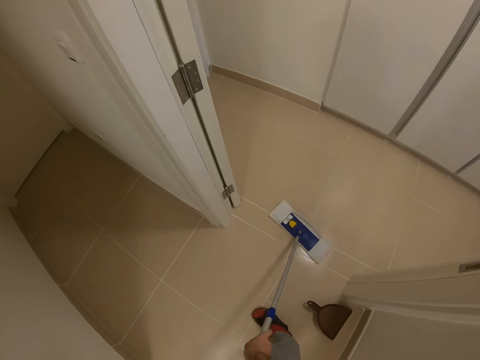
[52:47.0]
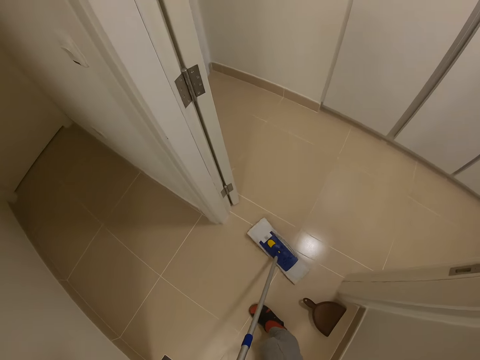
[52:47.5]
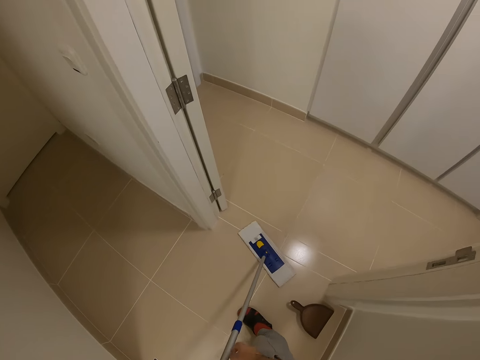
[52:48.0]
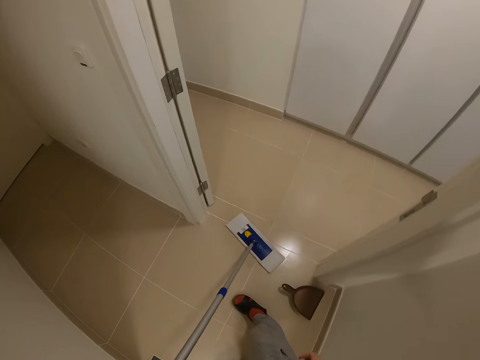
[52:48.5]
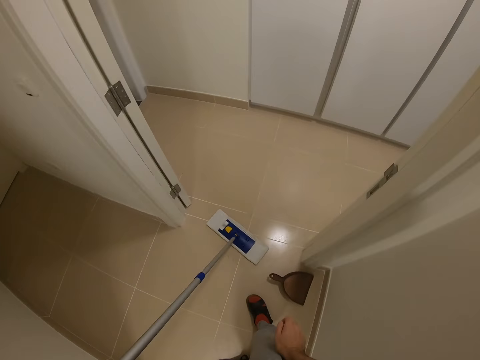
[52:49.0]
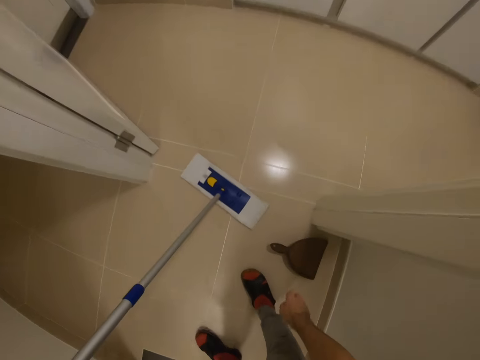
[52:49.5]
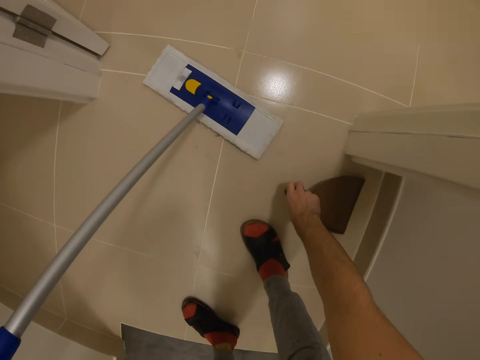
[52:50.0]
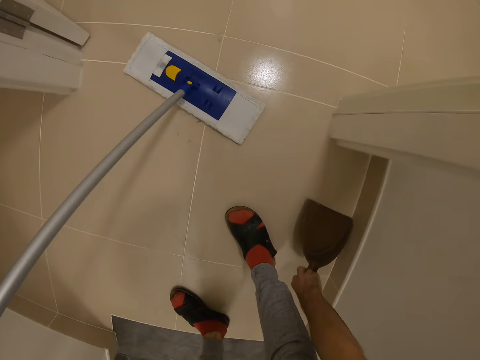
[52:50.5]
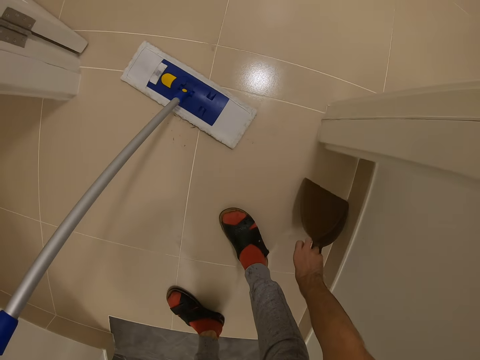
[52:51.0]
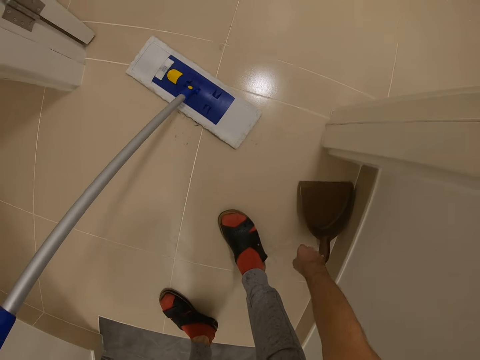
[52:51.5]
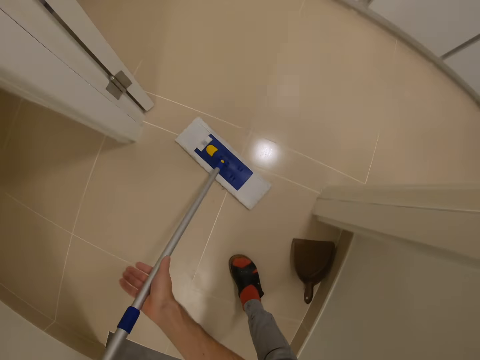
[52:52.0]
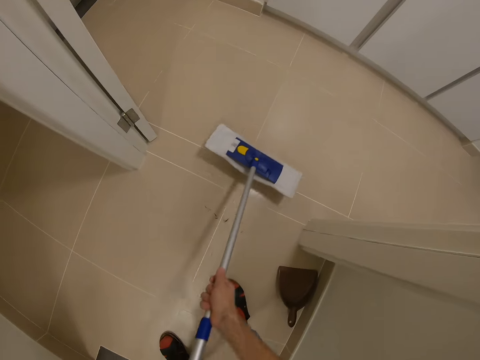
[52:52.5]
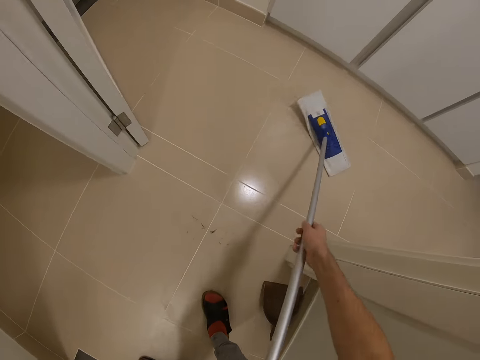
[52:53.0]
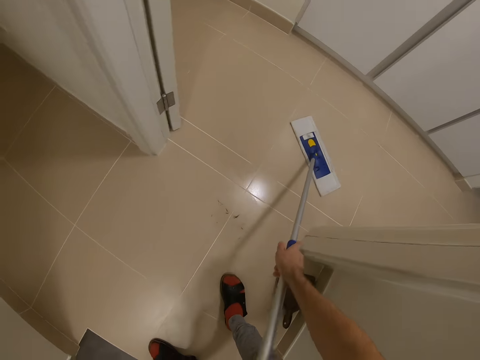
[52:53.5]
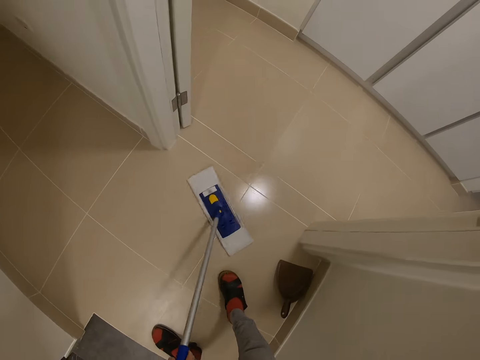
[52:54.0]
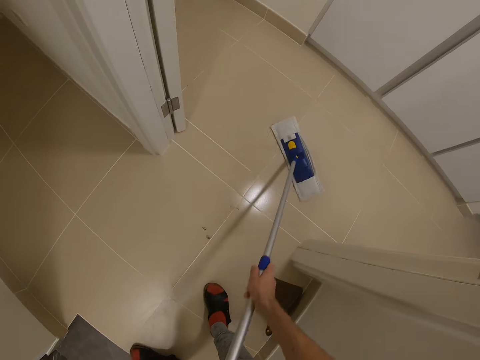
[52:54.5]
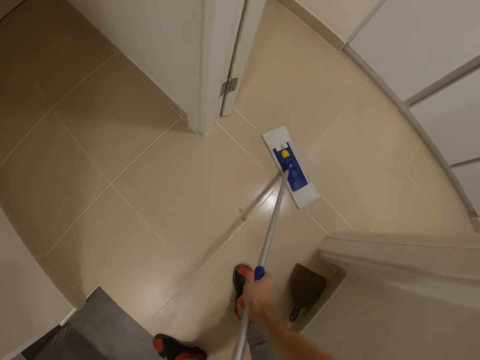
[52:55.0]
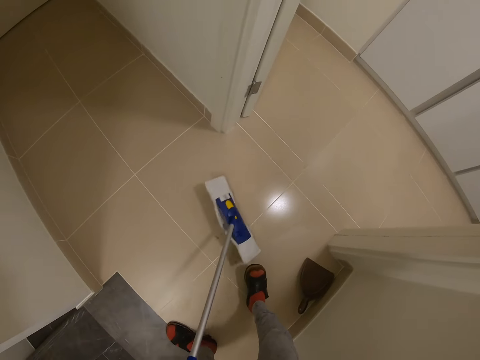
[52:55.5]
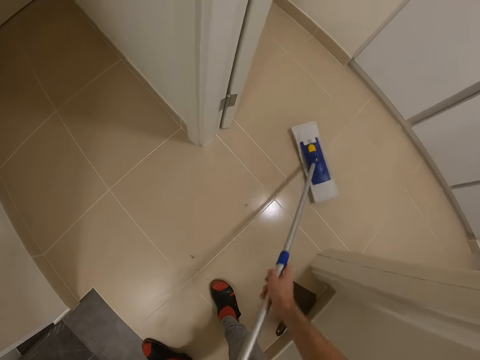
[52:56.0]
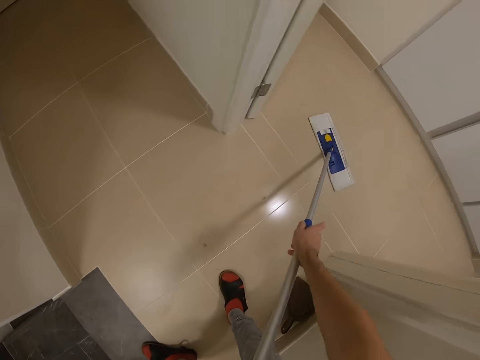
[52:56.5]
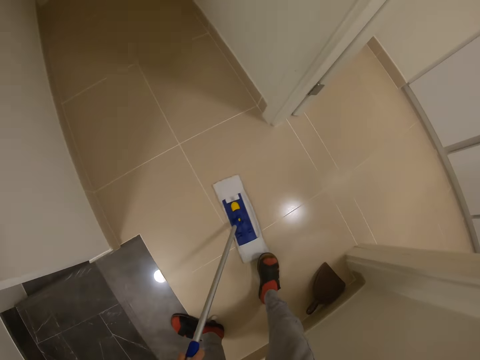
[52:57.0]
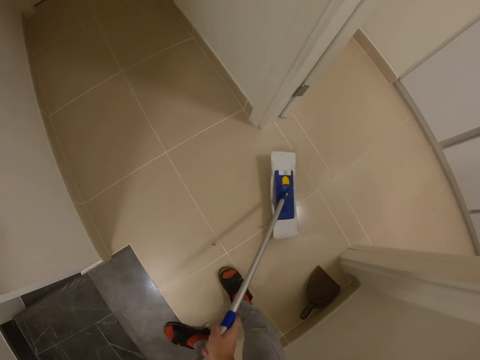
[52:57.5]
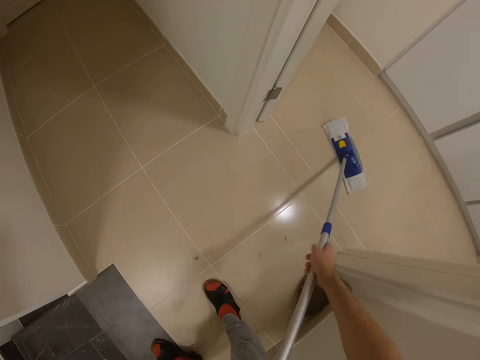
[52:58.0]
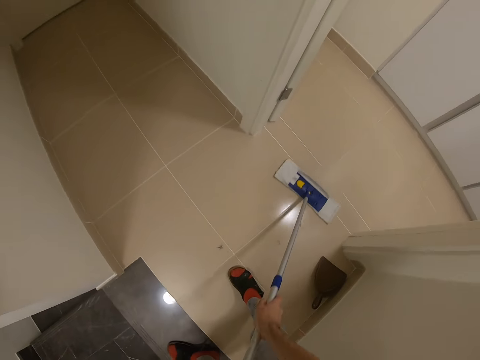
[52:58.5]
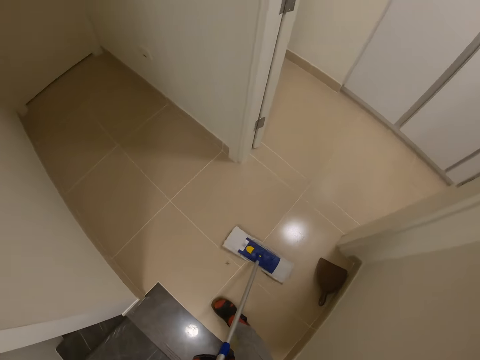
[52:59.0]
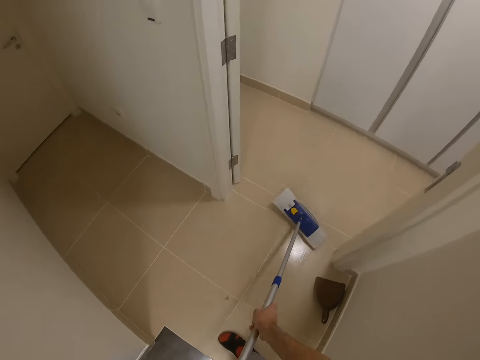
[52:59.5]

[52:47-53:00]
The camera wearer cleans the floor with a cleaning brush. They pick up a dustpan and drop the dustpan on the floor. They clean the floor with the cleaning brush.

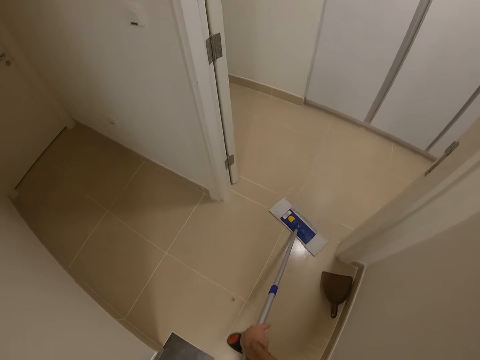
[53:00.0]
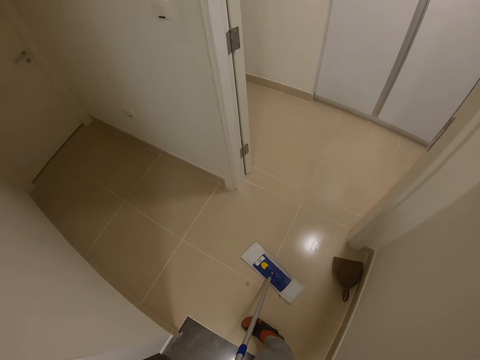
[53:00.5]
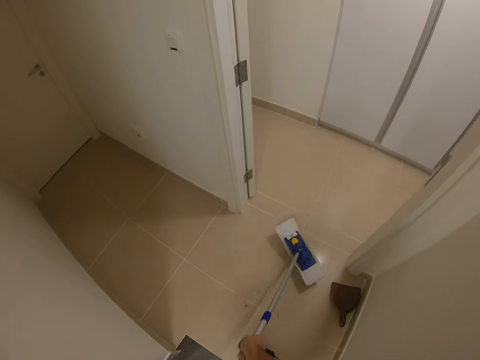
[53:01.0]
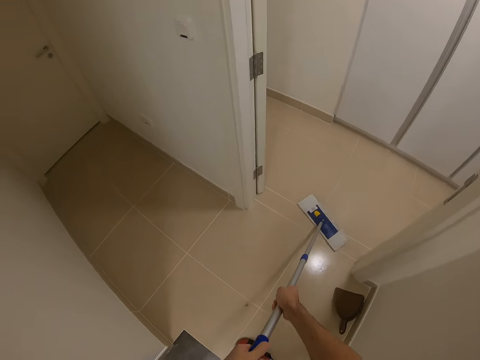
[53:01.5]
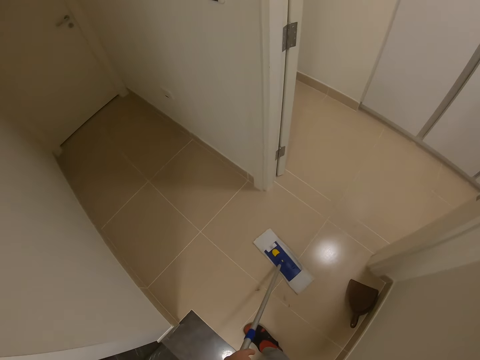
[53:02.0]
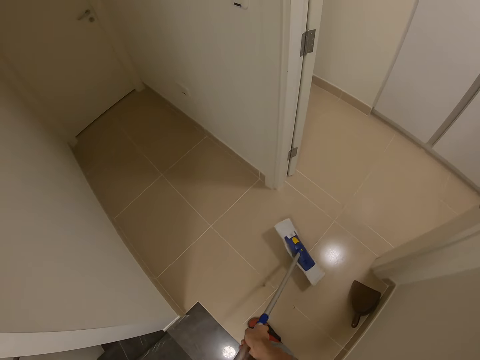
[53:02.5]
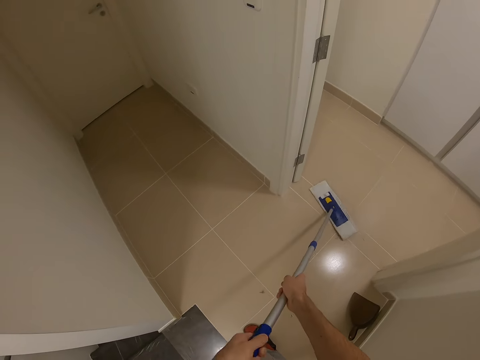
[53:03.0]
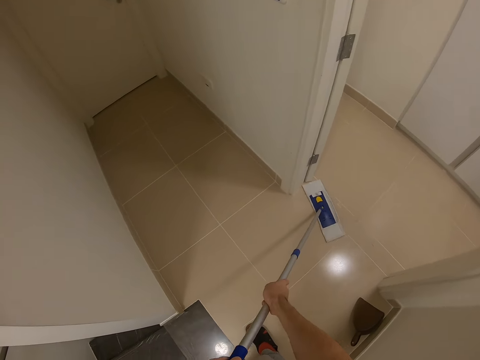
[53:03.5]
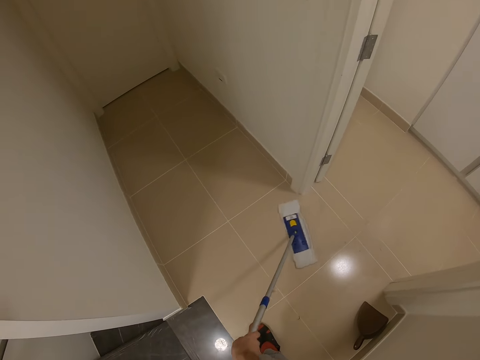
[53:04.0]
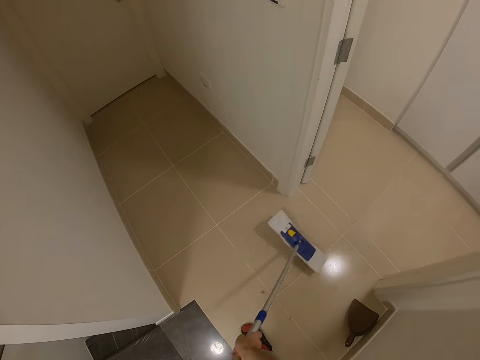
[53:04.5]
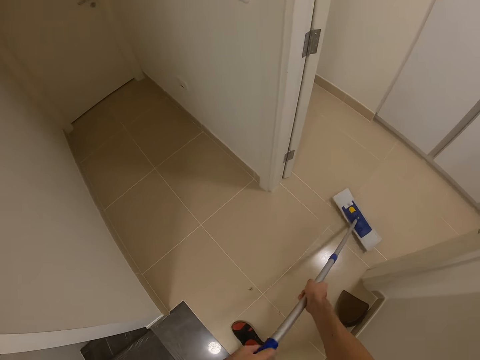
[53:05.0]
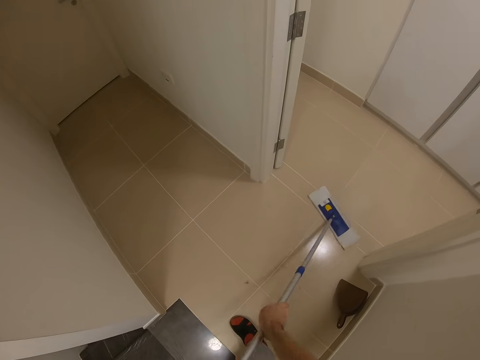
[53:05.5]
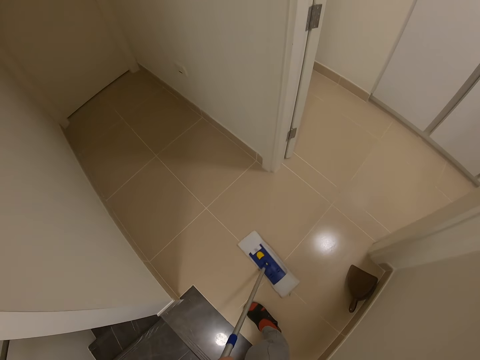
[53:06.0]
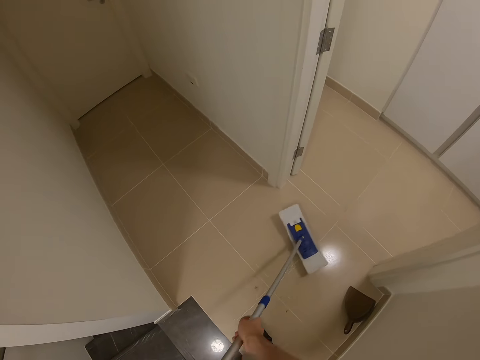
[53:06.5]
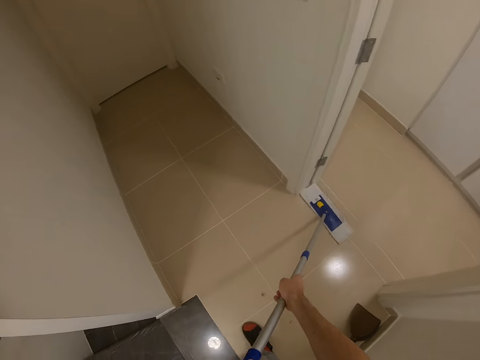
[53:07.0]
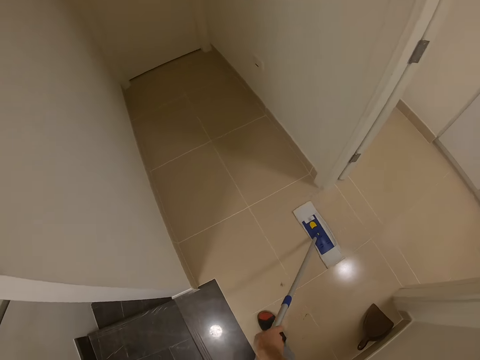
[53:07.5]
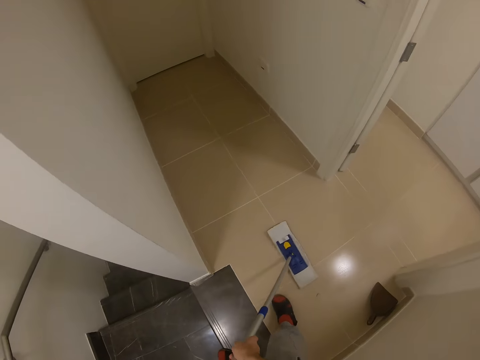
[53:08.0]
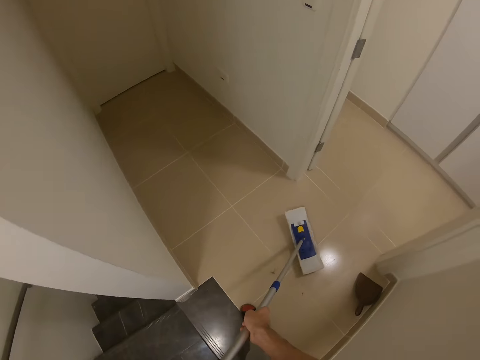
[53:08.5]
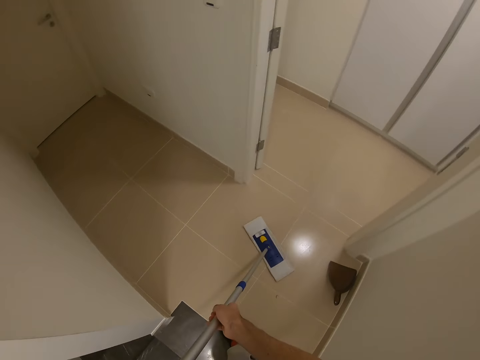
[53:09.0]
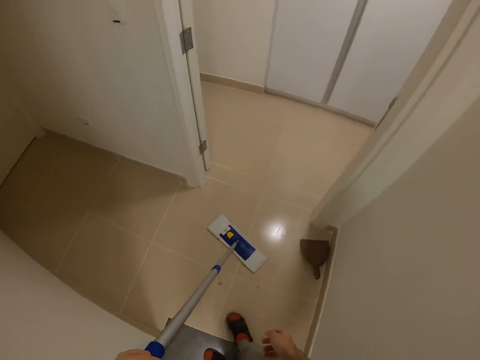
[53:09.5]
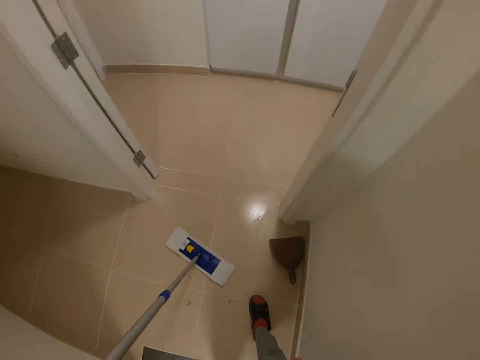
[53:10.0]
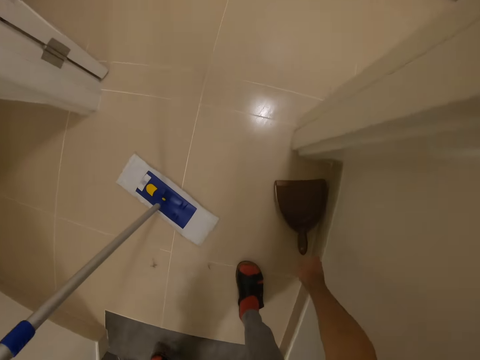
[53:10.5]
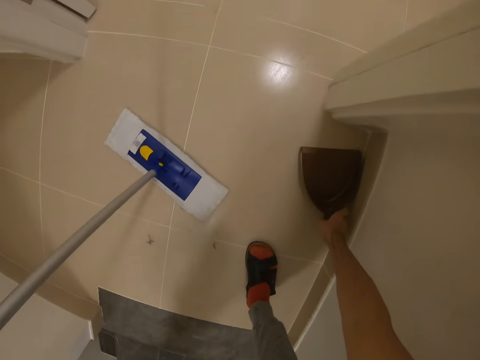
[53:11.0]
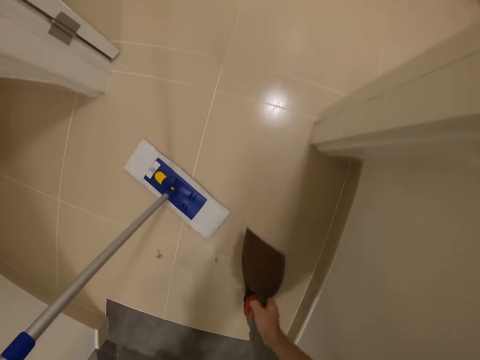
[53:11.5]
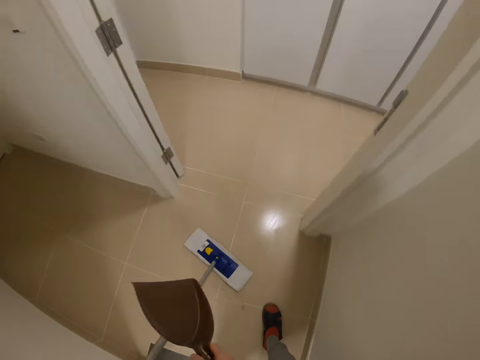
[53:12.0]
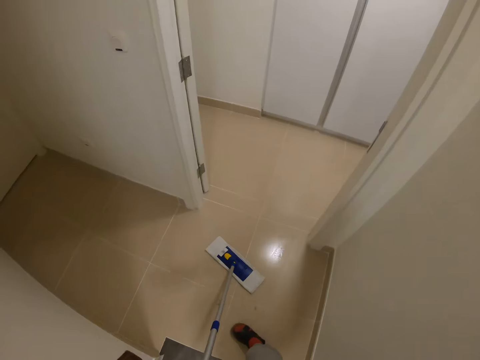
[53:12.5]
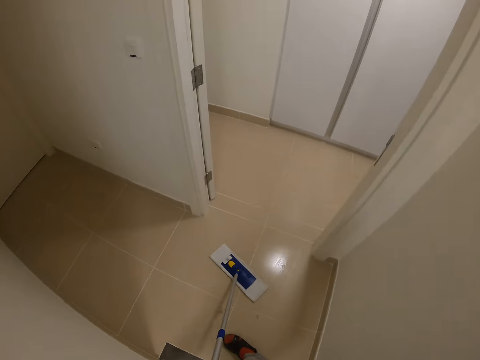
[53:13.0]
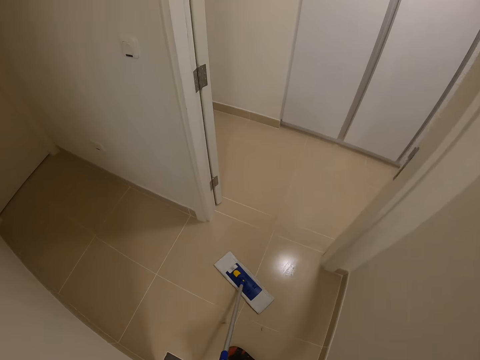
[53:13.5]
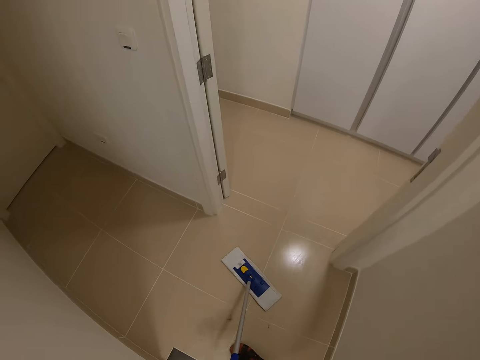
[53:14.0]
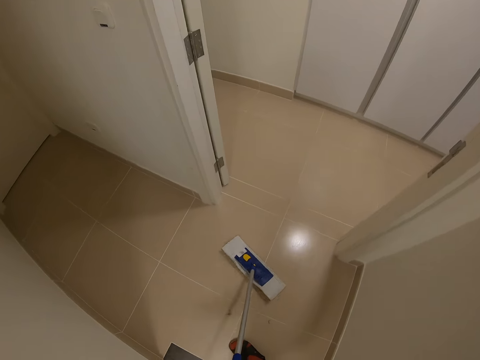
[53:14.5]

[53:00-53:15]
The camera wearer cleans the floor with a cleaning brush. They clean the floor with the cleaning brush again. They pick up a dustpan.
